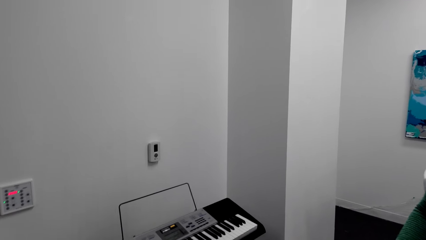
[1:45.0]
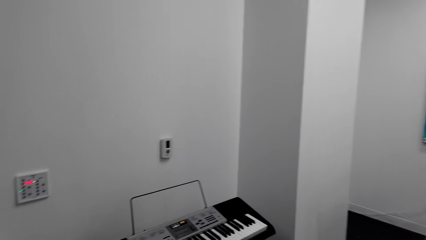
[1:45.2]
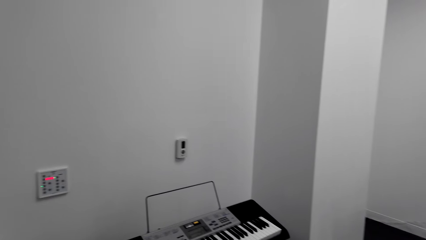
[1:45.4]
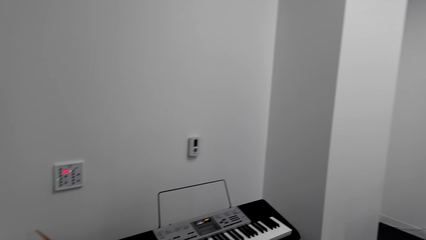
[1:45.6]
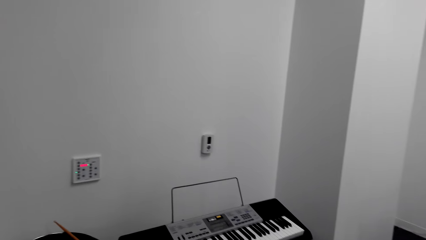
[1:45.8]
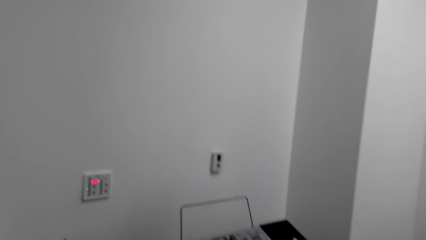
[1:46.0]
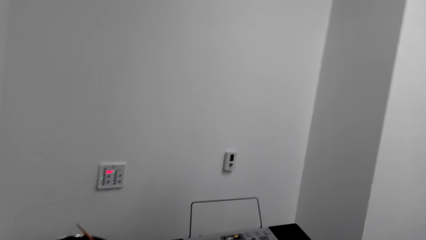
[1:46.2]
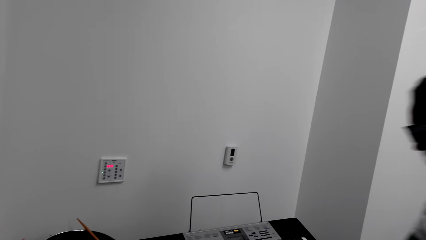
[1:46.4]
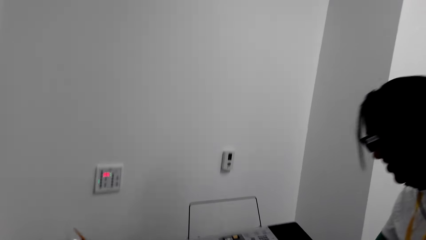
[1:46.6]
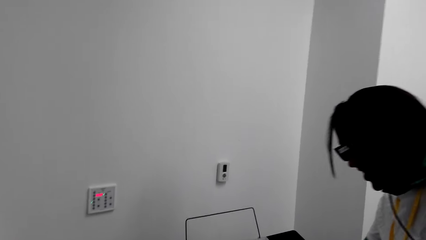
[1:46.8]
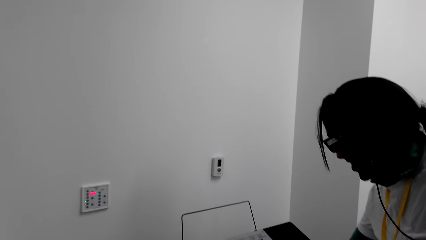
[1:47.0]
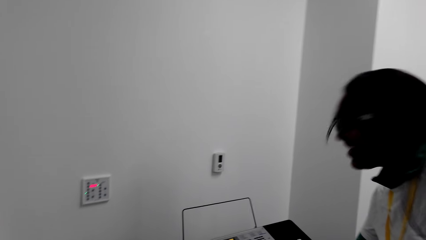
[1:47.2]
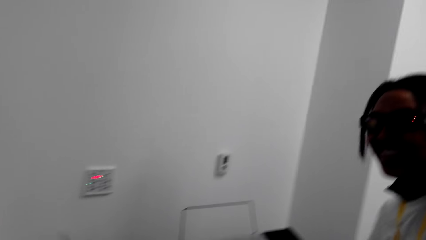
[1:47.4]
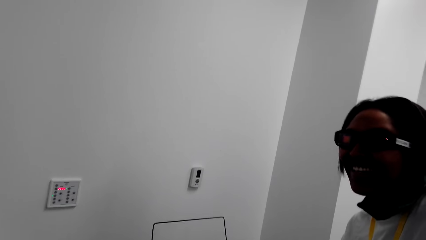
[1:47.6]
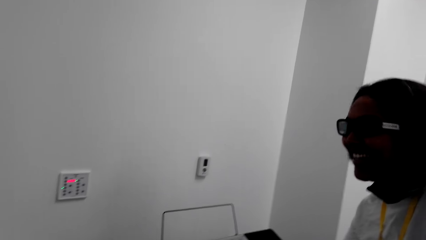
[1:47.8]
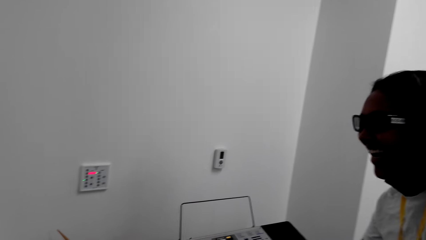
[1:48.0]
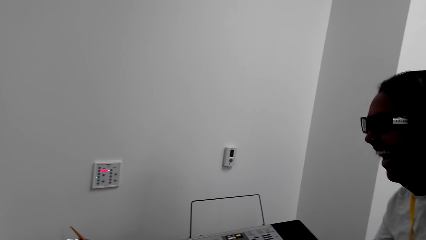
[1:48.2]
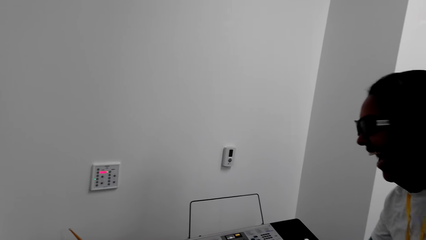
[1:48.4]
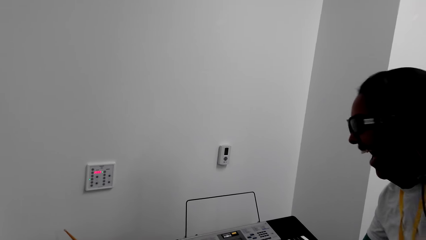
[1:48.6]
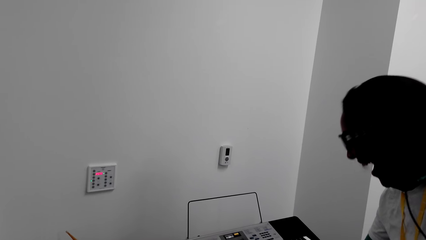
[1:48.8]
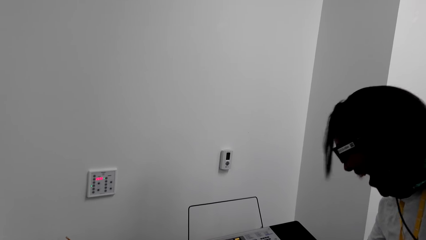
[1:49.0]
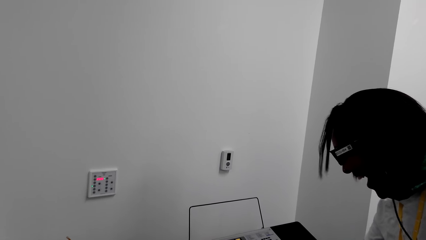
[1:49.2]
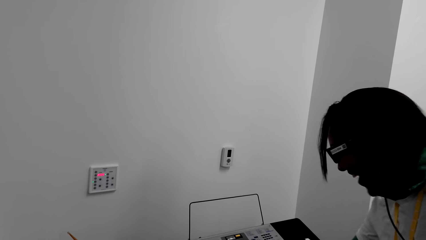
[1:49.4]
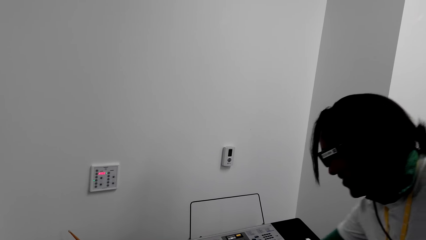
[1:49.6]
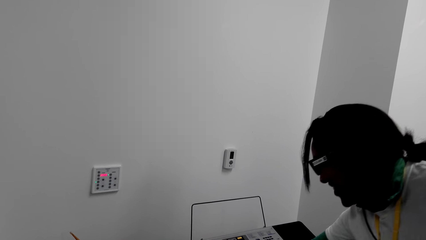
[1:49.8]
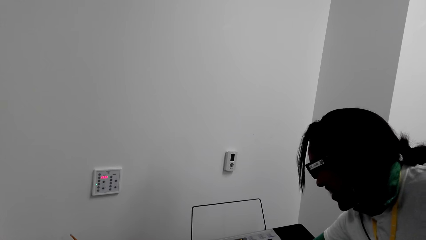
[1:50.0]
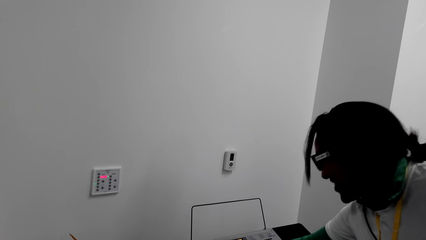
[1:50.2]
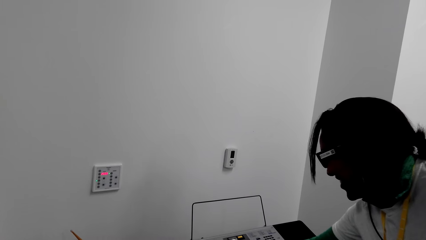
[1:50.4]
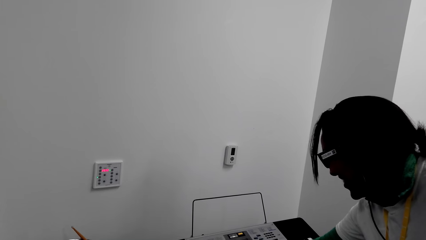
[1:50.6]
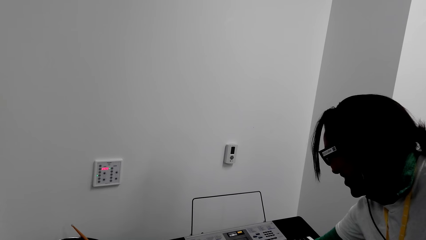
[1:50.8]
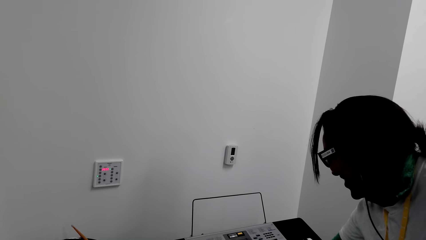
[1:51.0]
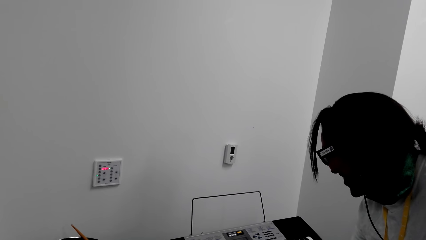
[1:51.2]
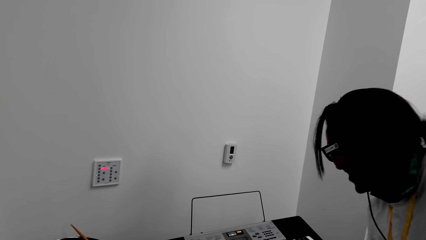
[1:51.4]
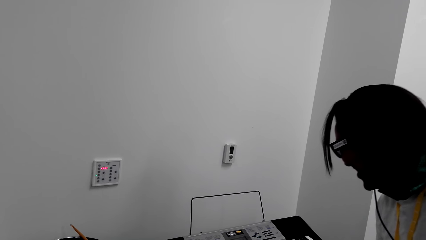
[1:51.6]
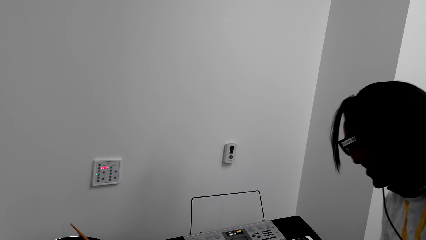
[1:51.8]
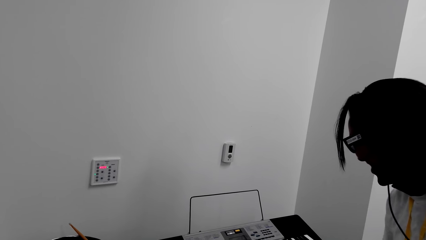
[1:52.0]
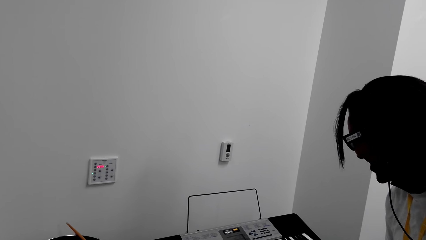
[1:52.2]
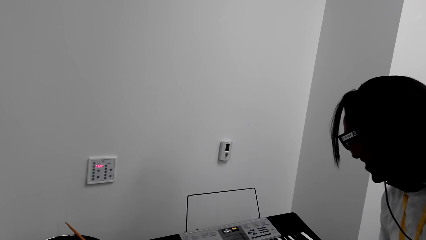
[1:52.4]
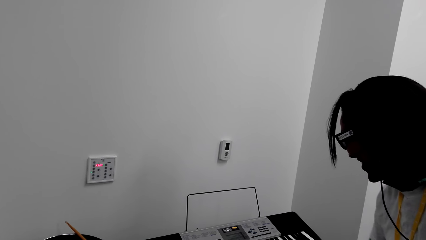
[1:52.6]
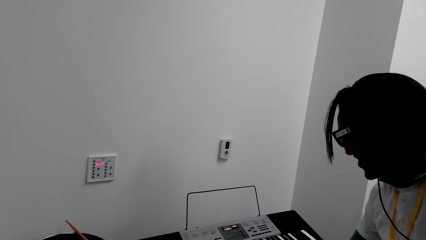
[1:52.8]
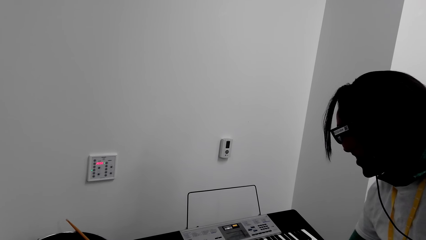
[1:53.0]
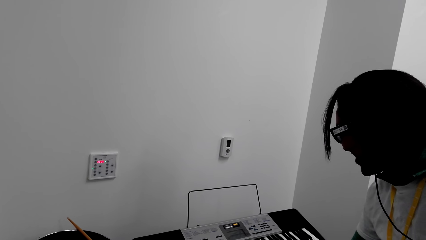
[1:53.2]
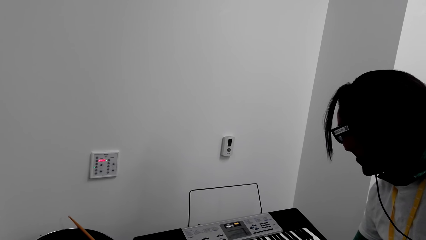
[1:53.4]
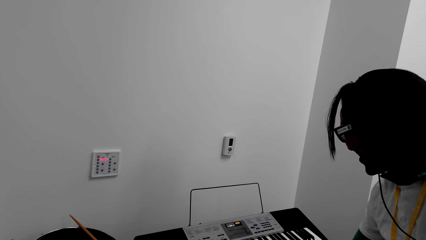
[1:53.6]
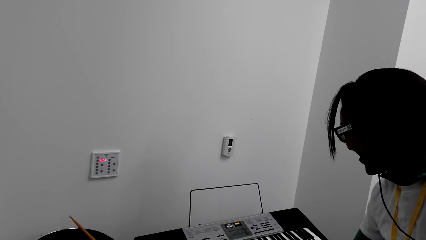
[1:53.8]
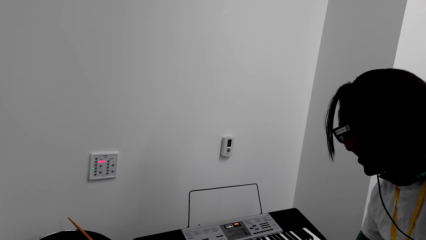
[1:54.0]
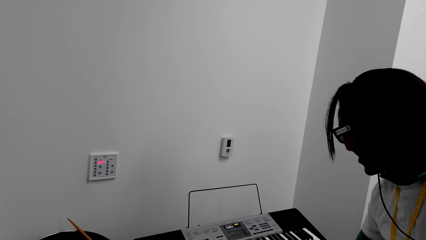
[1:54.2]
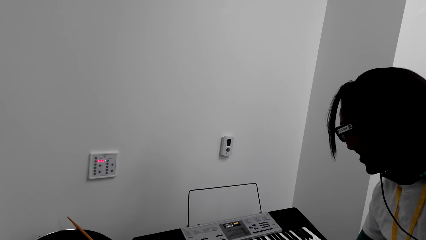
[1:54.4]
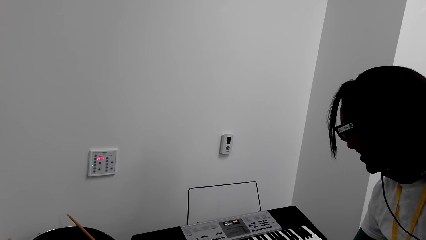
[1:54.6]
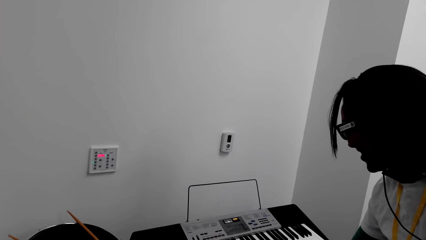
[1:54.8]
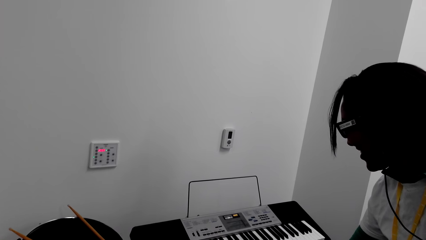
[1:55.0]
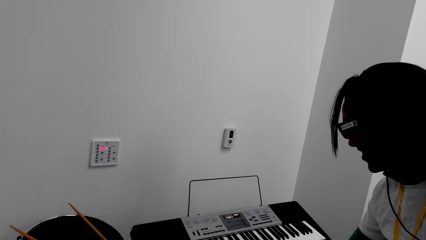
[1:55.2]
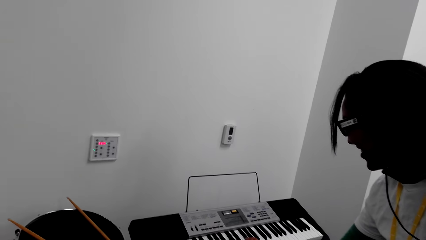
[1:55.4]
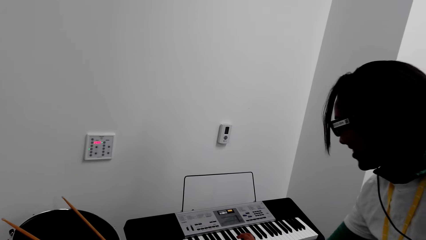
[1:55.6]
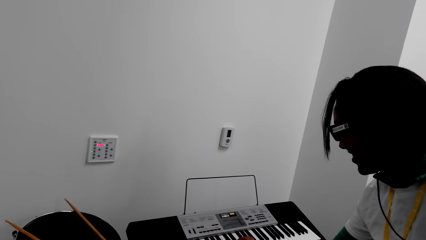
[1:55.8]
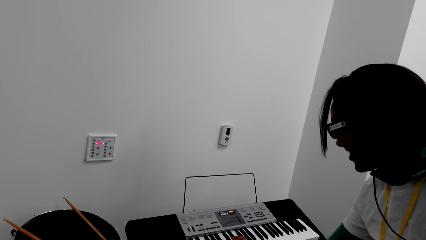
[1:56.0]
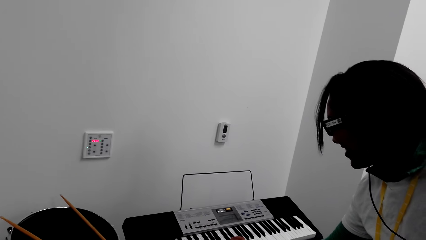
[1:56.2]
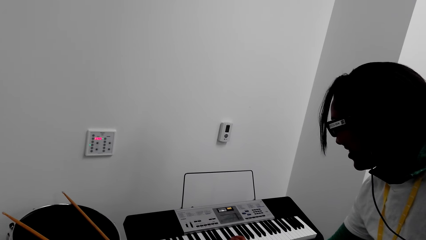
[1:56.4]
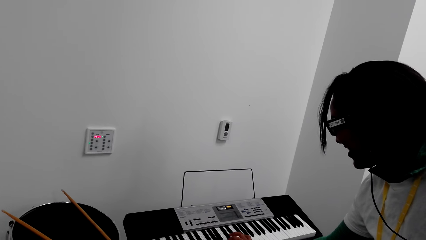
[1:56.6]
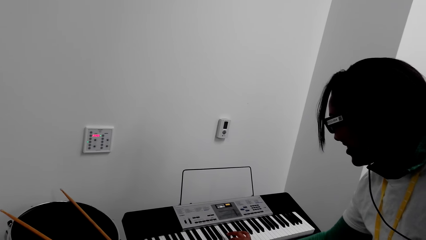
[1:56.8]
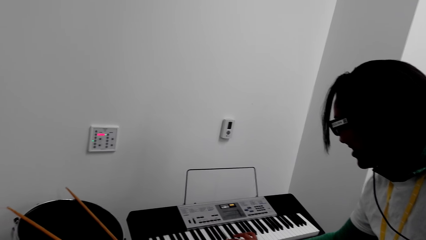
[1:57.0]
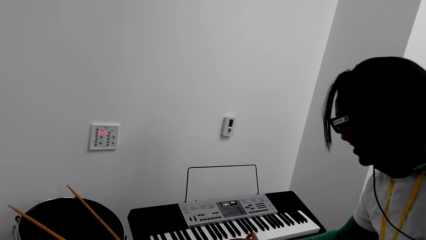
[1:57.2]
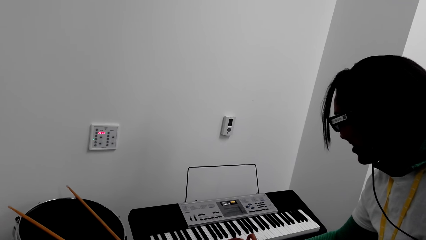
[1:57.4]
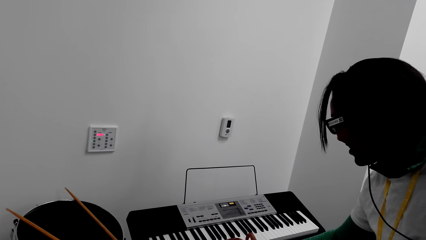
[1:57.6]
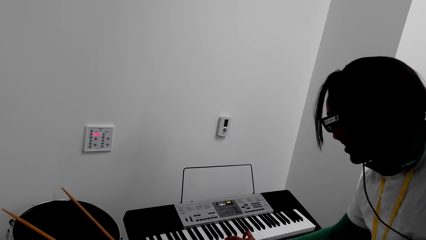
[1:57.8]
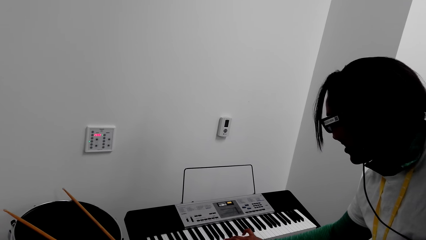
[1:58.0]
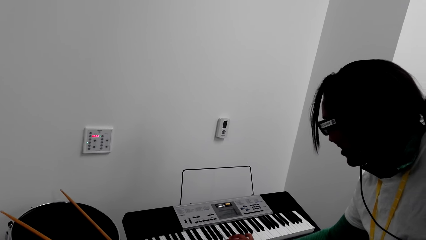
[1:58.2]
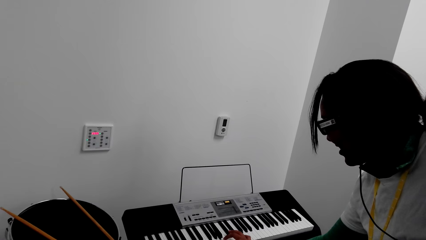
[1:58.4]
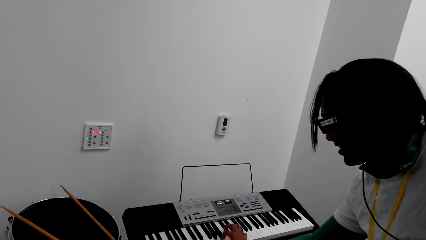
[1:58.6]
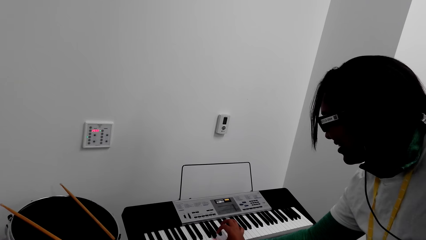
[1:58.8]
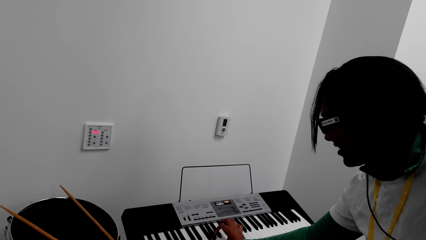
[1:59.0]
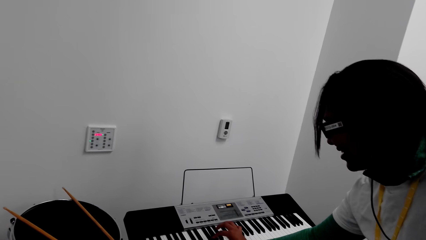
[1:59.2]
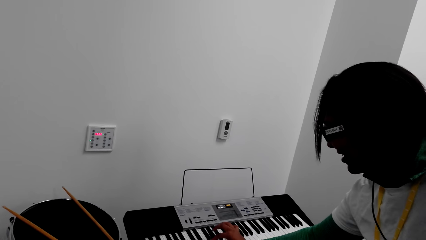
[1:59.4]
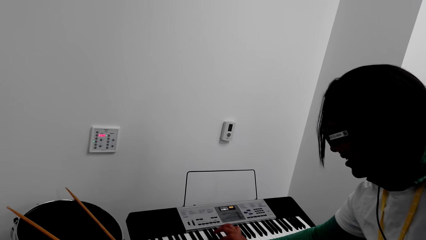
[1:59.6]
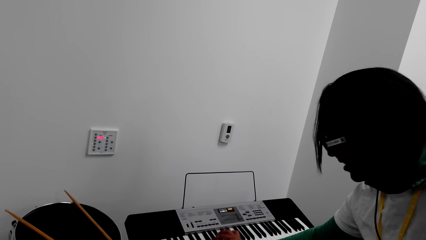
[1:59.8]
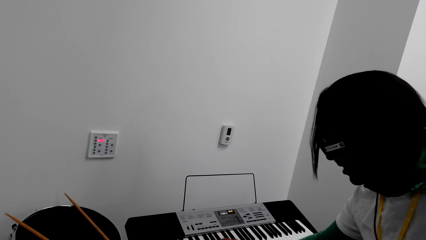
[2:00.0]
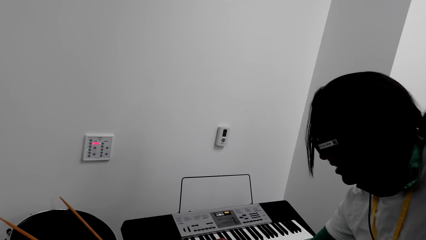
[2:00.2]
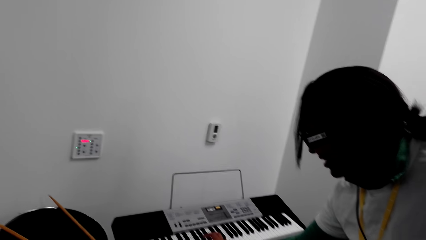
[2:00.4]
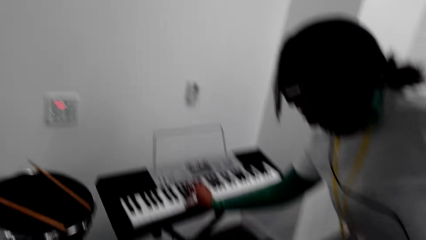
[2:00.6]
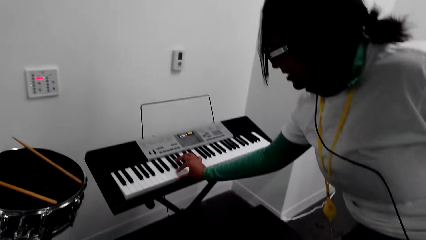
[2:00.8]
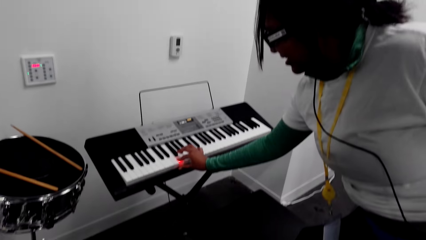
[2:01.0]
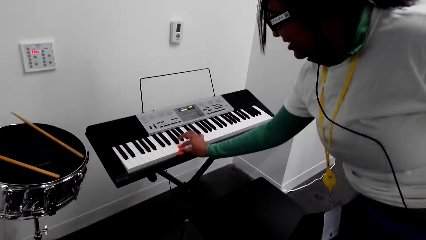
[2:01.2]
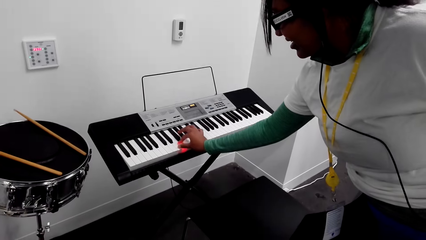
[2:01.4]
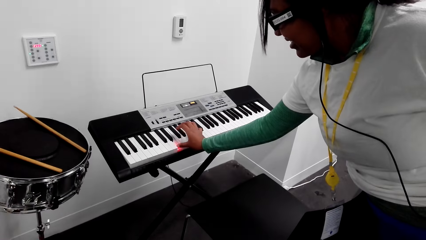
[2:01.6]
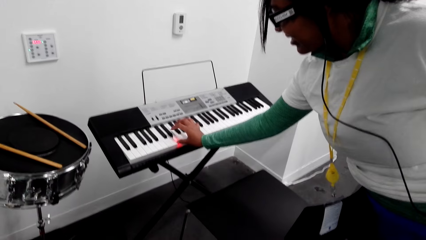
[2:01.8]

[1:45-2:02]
The lady talks to the camera wearer. The lady plays the piano.
